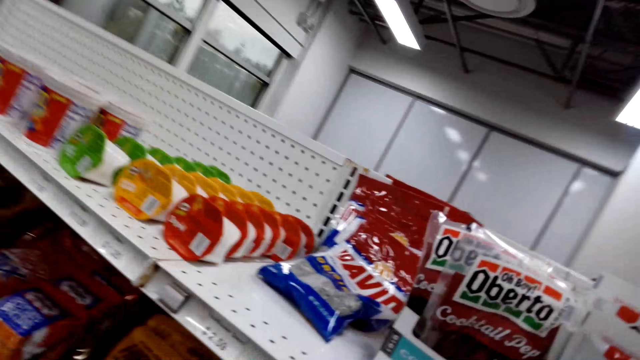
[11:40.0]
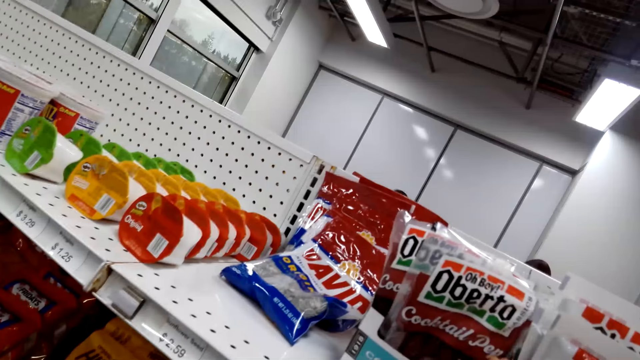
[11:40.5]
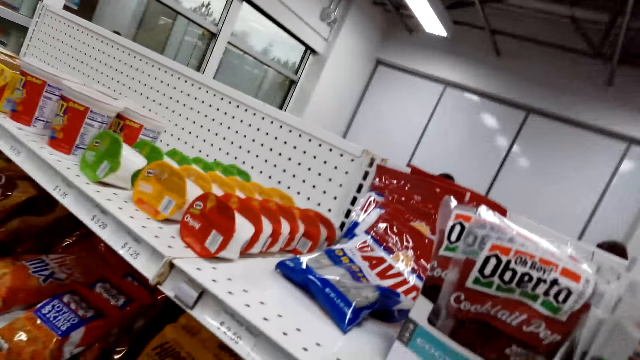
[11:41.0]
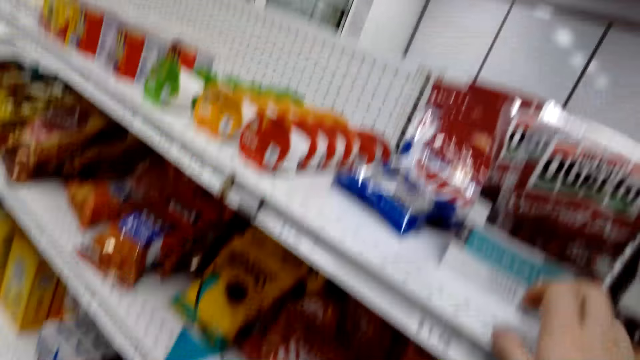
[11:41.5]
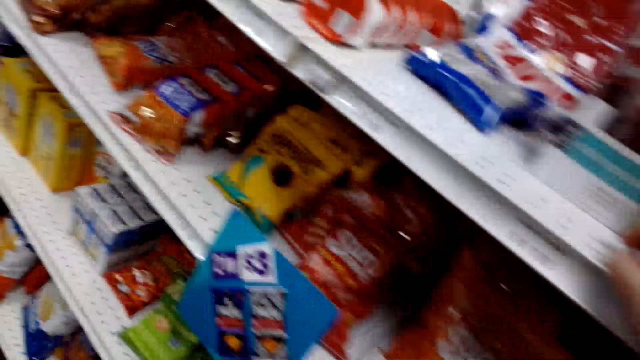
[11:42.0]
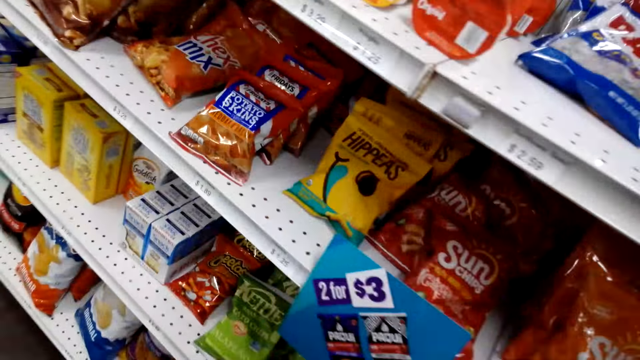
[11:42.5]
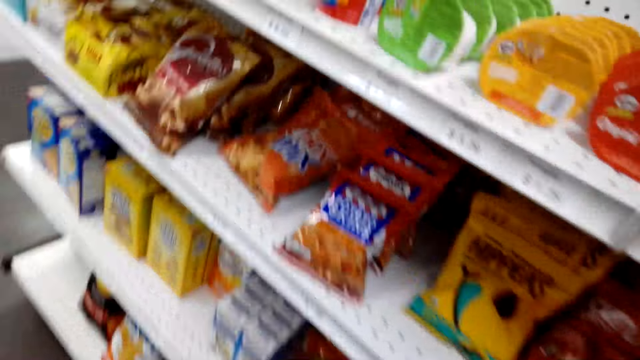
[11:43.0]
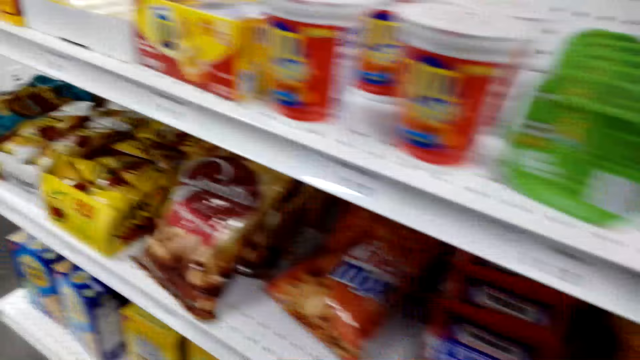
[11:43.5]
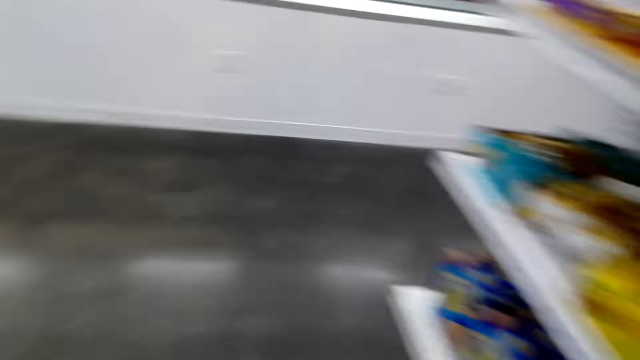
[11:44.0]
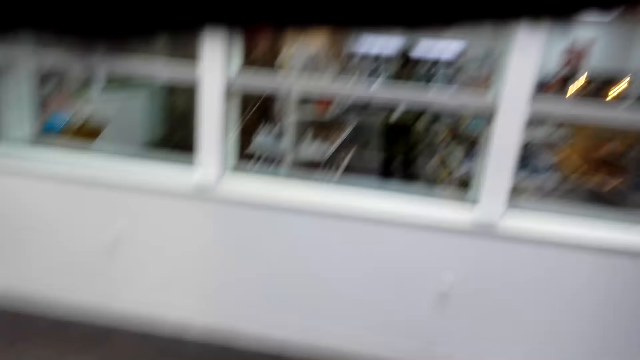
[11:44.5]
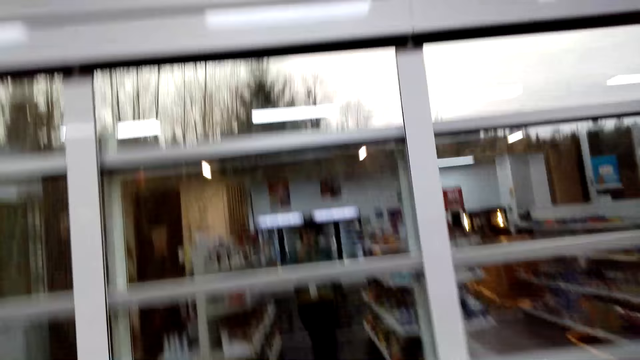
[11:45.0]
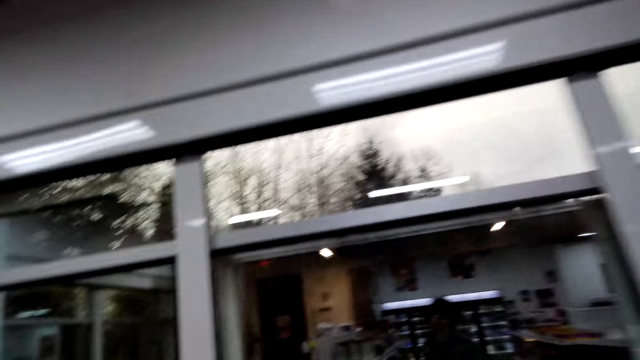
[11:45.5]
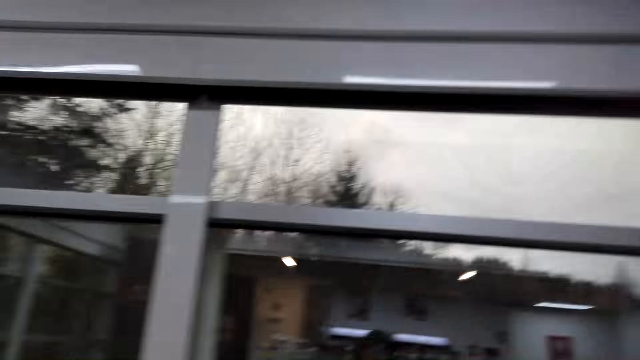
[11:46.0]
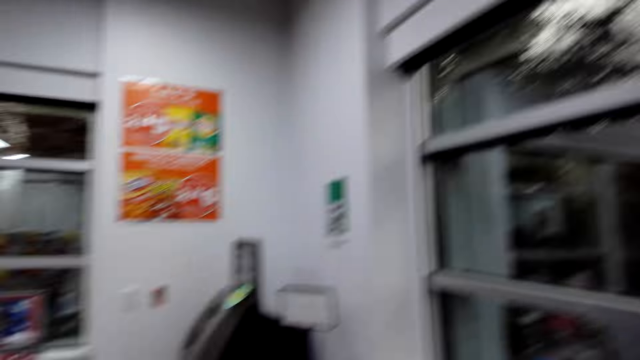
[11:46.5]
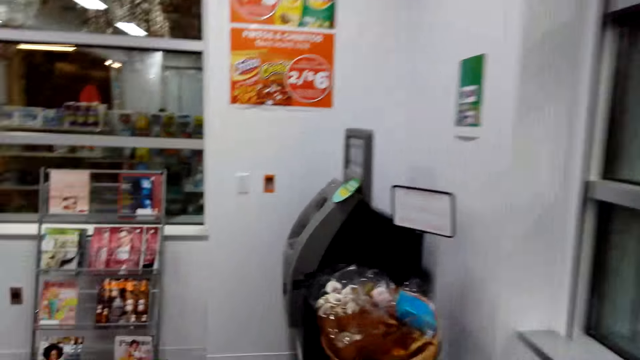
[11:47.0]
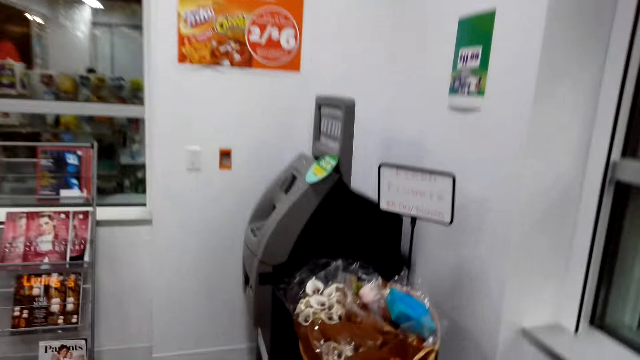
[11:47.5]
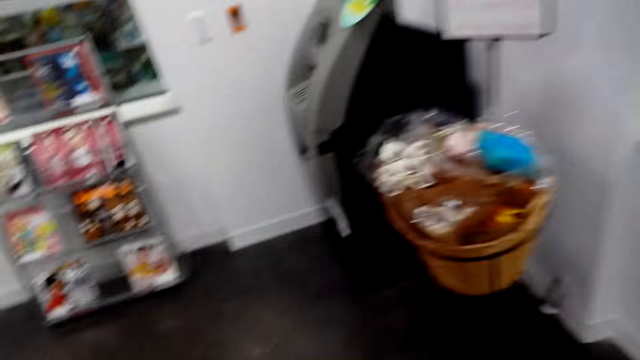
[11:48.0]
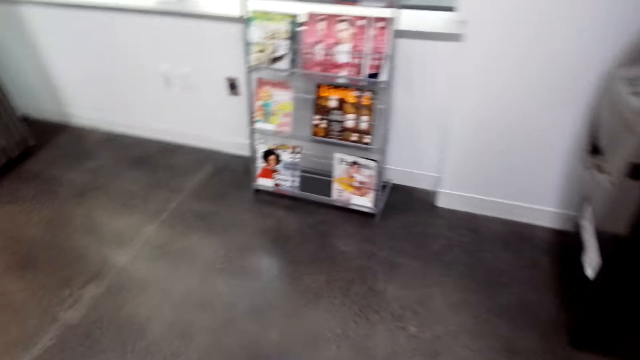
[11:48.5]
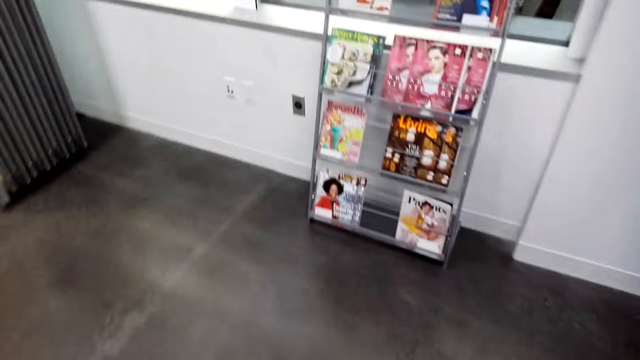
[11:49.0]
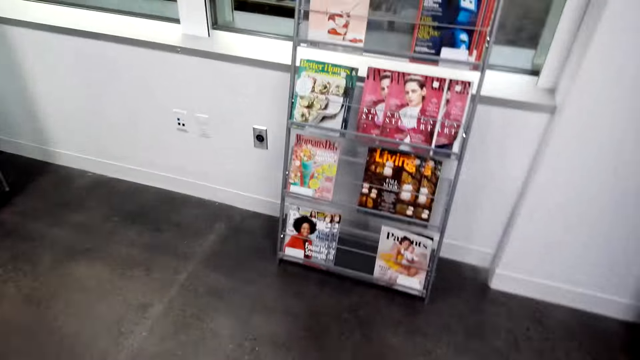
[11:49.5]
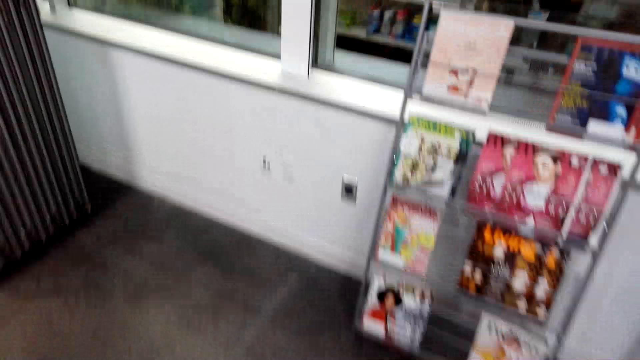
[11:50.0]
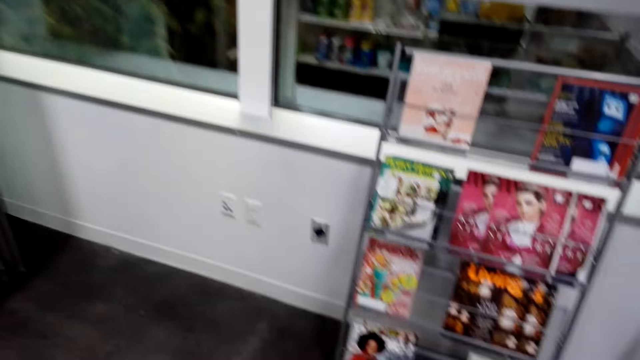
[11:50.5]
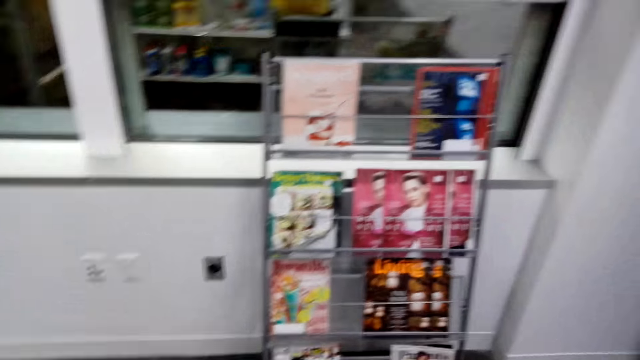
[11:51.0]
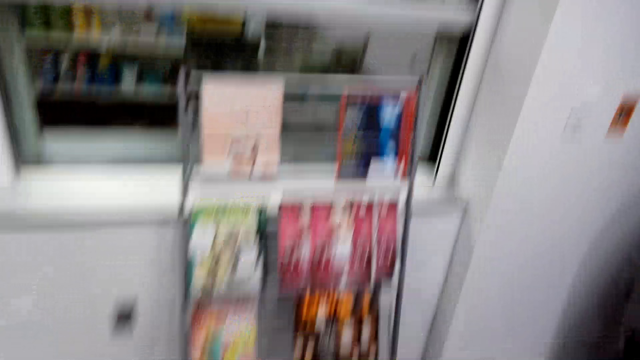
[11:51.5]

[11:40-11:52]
The camera wearer moves around the shop.

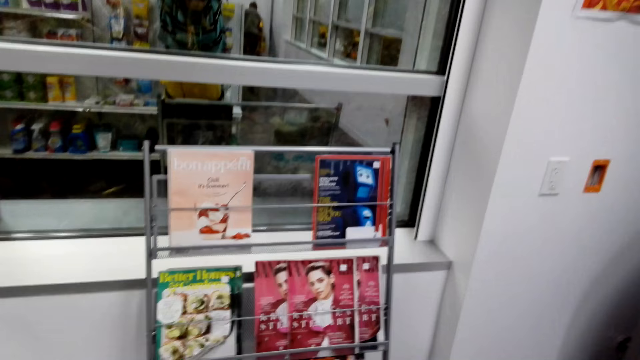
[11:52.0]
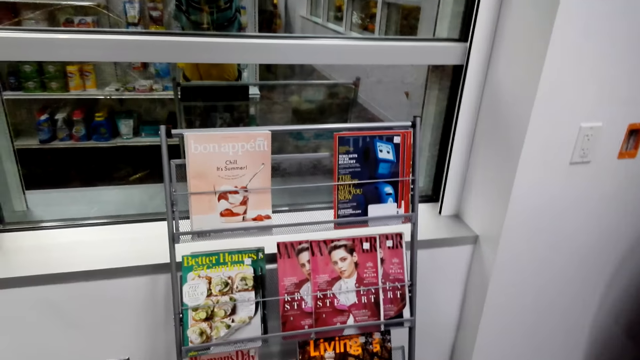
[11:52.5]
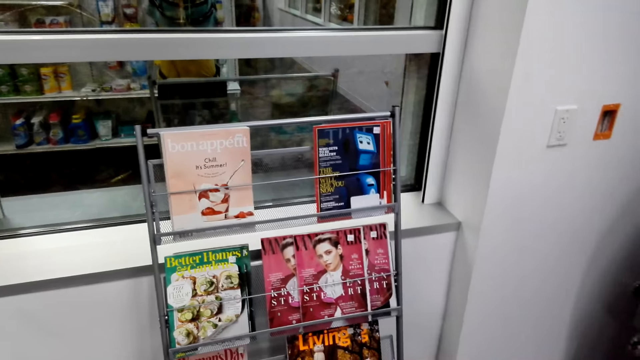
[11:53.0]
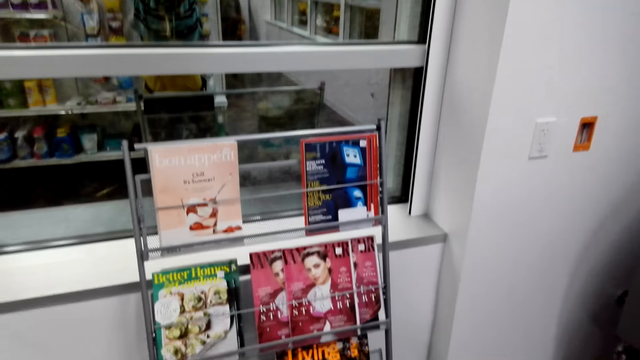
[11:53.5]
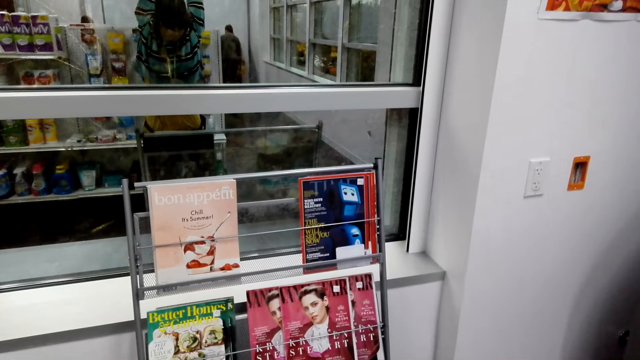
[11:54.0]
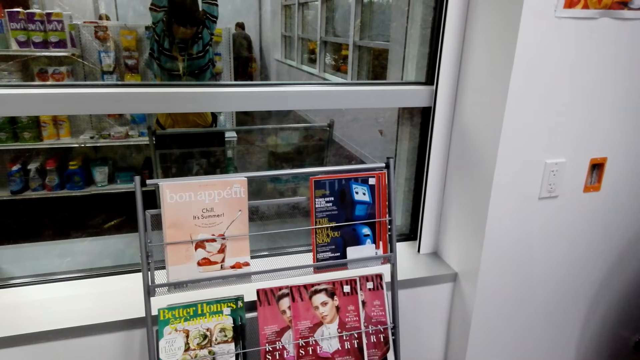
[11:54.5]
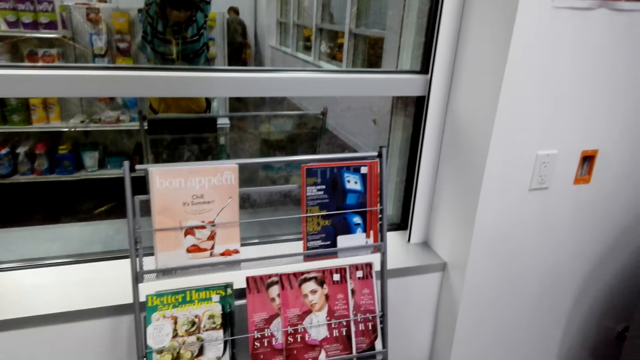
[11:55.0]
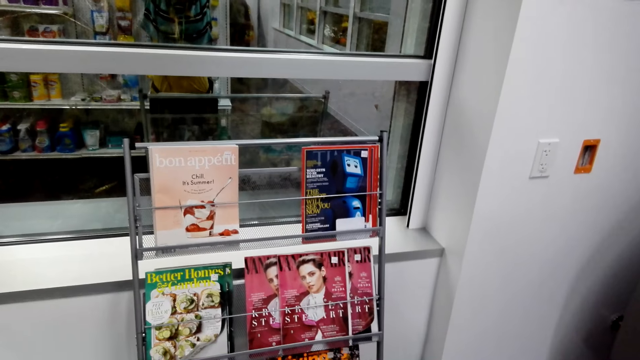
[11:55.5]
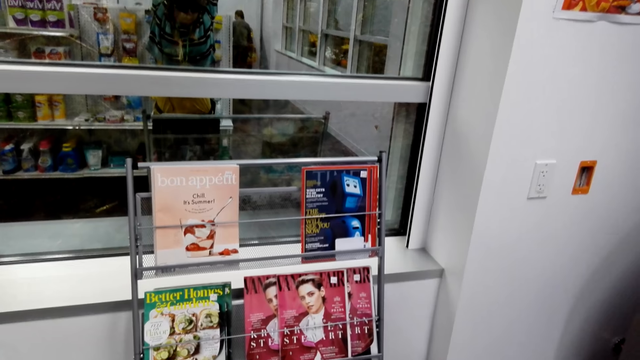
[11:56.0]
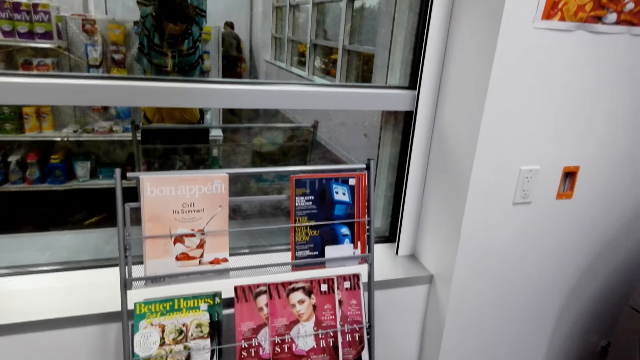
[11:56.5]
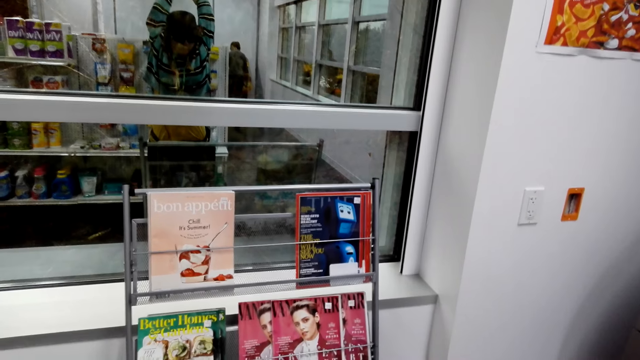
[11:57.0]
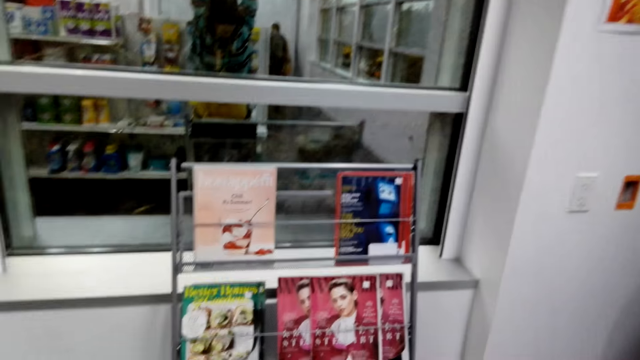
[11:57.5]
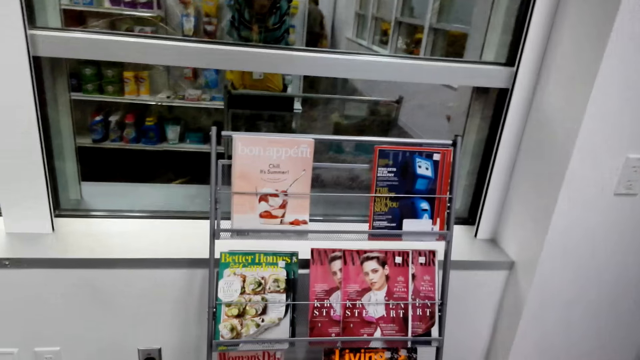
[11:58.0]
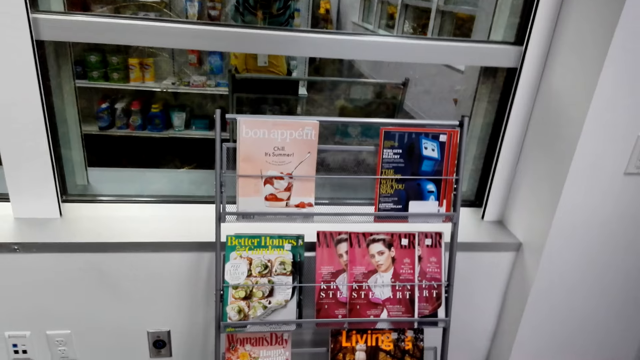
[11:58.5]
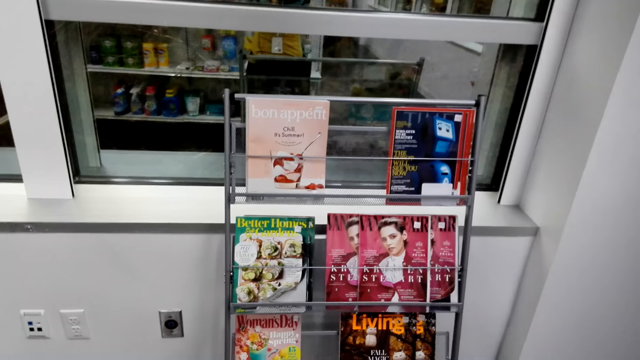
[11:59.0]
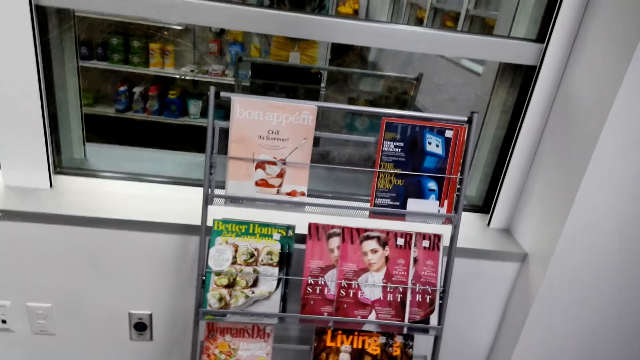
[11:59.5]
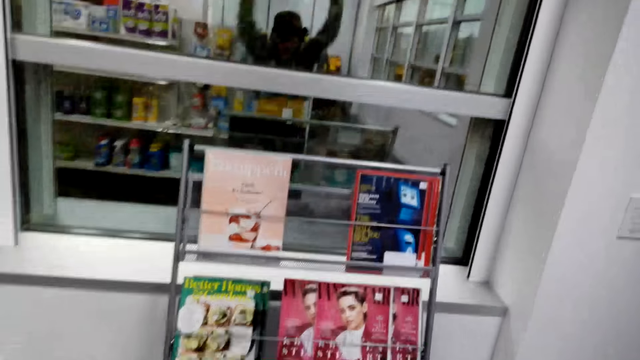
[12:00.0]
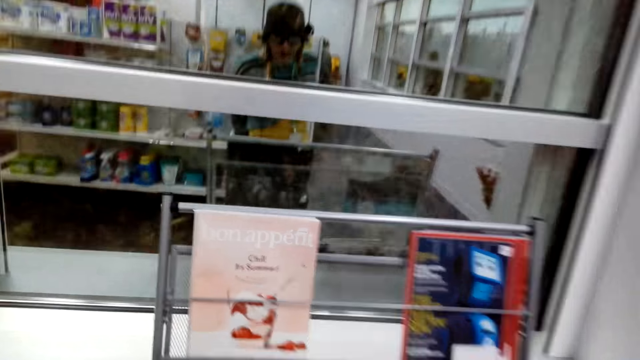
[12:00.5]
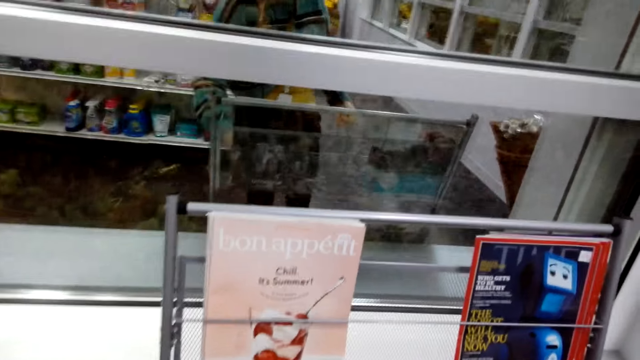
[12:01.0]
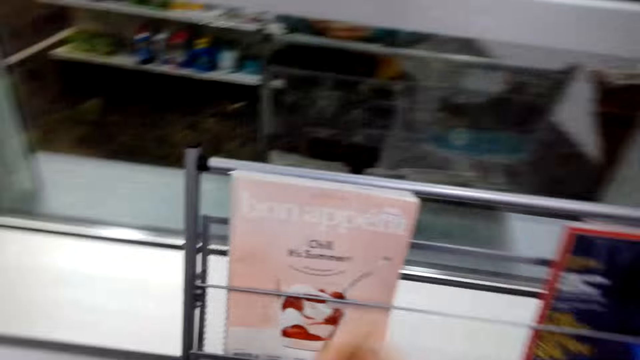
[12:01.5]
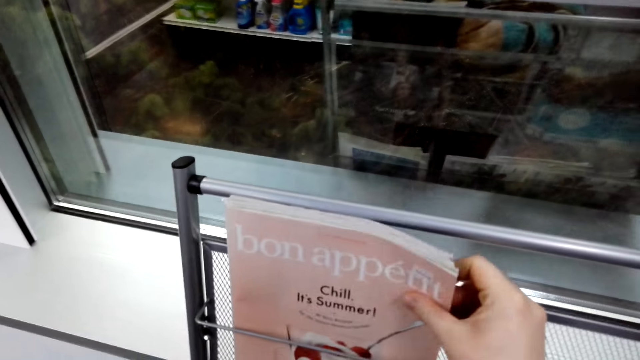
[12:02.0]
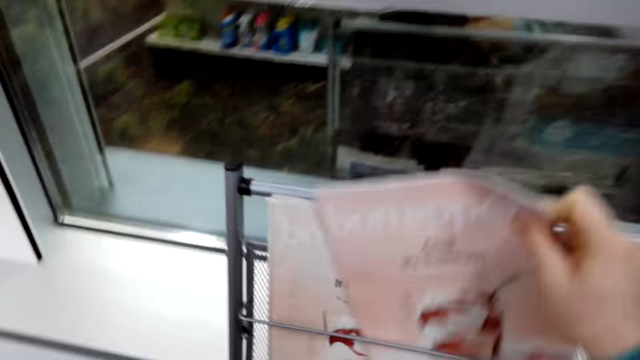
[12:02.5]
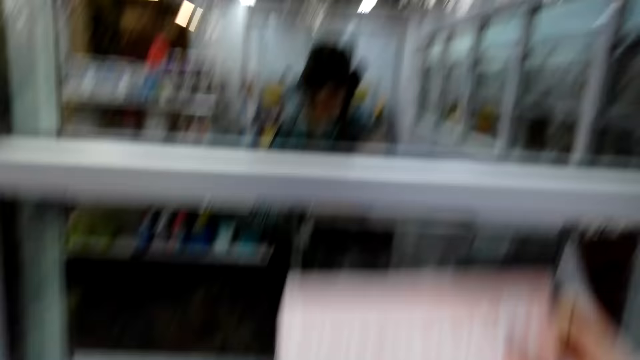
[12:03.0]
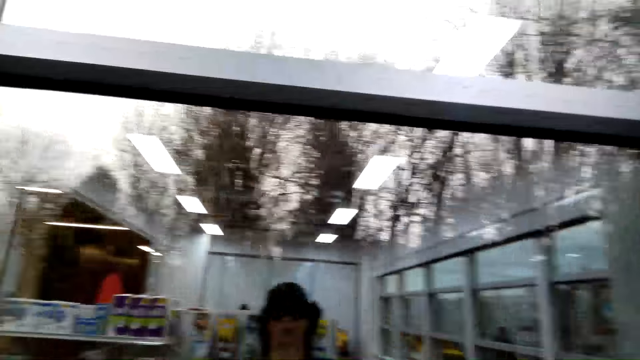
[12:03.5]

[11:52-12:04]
The camera wearer looks at the books or magazines on the bookshelf. They pick up a book or magazine.
